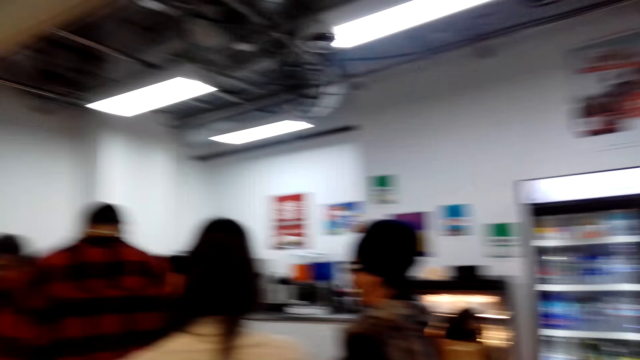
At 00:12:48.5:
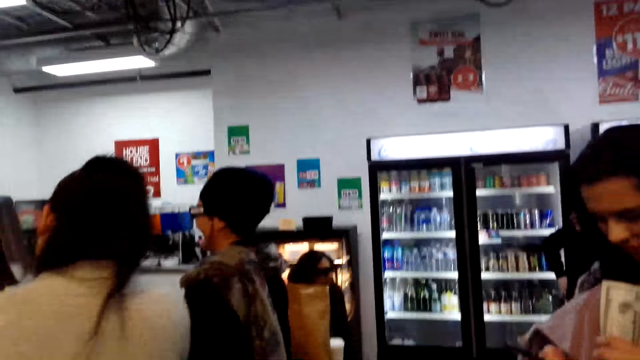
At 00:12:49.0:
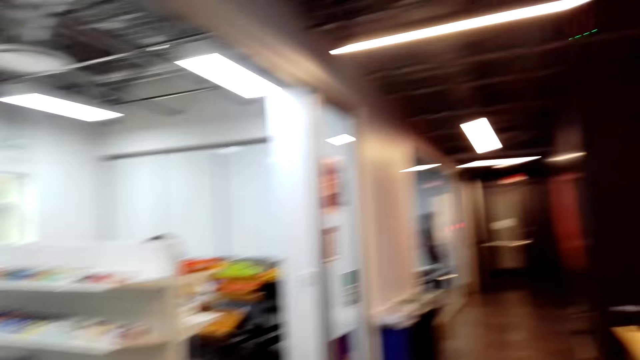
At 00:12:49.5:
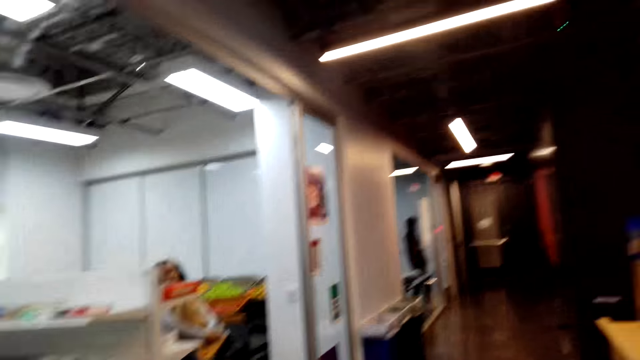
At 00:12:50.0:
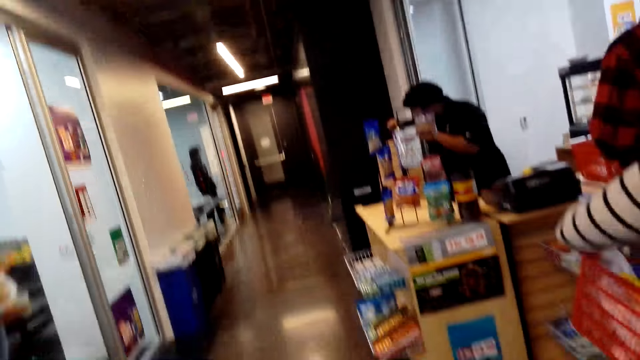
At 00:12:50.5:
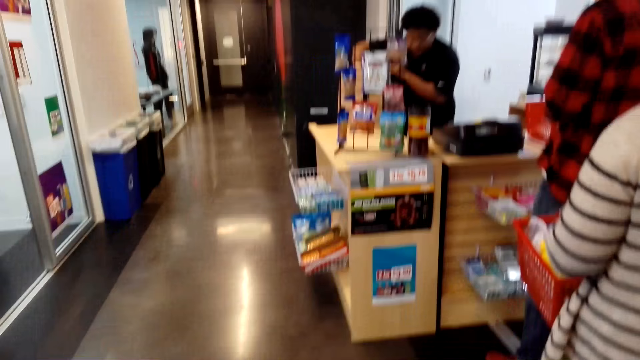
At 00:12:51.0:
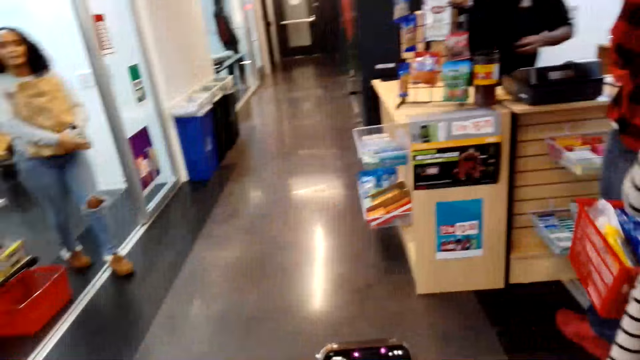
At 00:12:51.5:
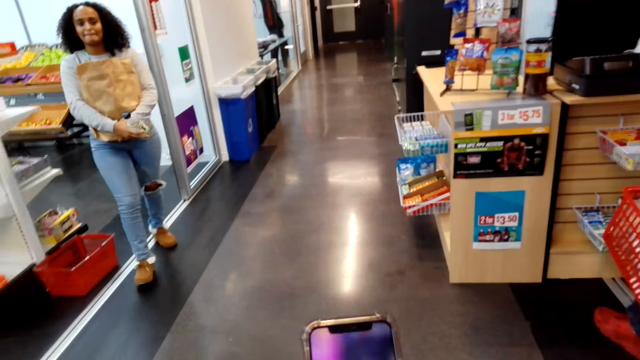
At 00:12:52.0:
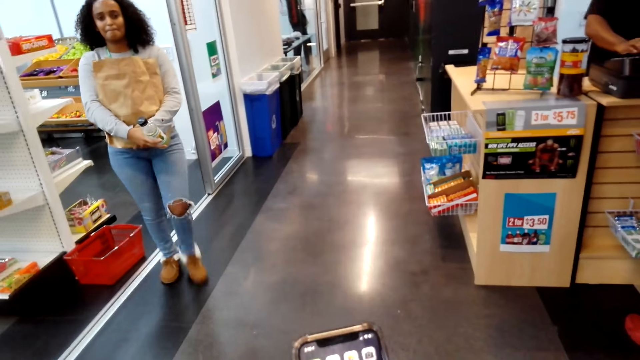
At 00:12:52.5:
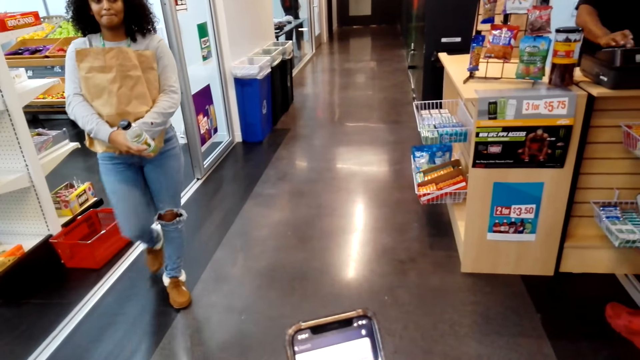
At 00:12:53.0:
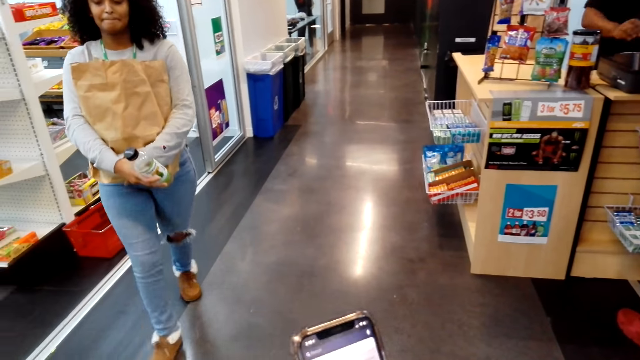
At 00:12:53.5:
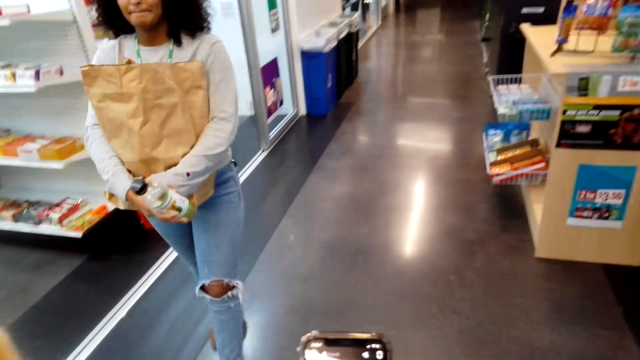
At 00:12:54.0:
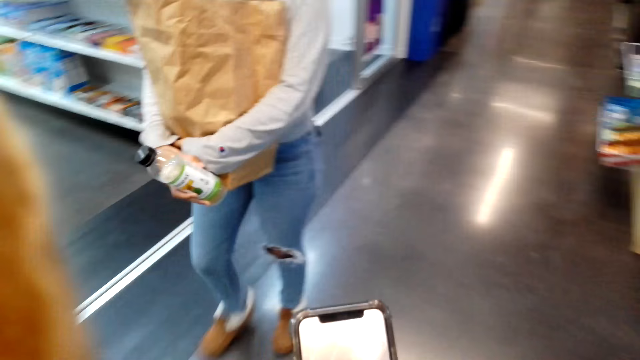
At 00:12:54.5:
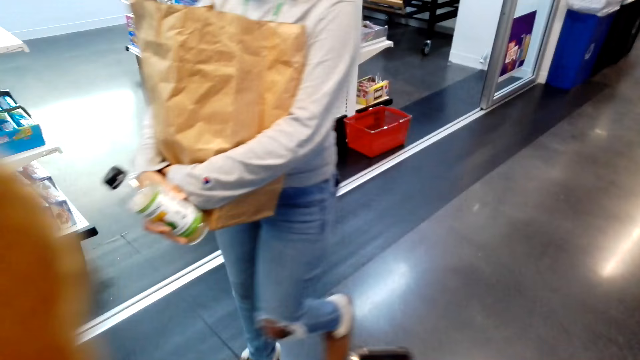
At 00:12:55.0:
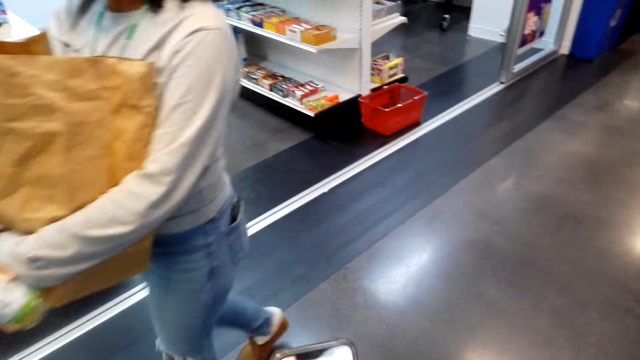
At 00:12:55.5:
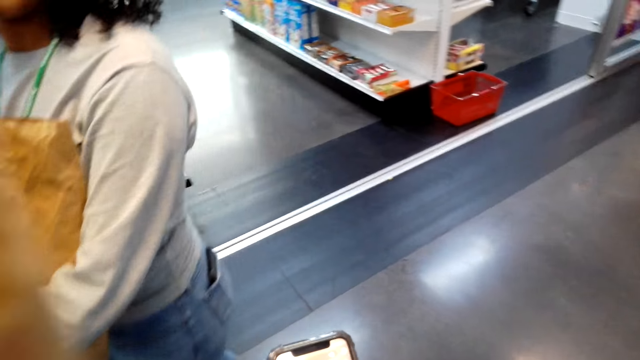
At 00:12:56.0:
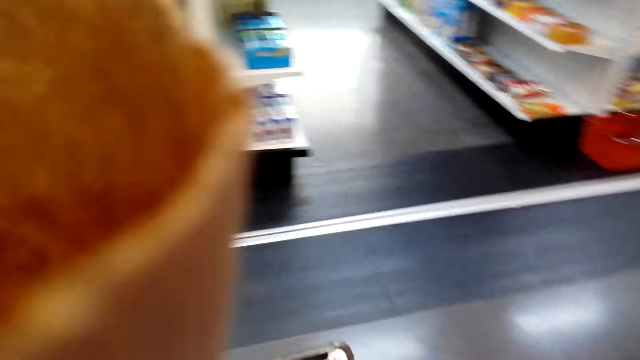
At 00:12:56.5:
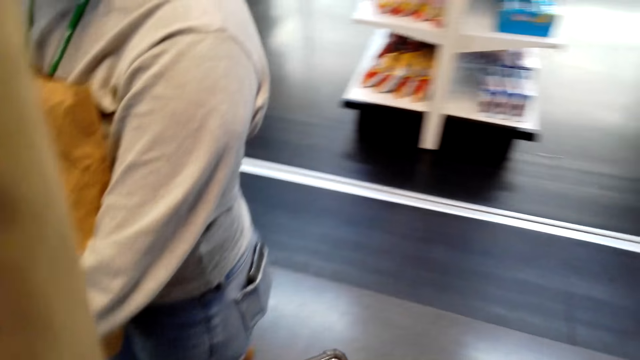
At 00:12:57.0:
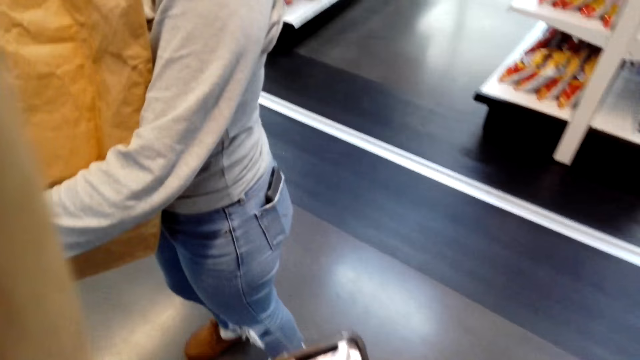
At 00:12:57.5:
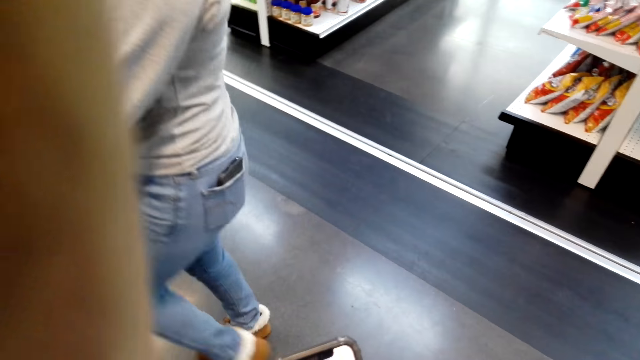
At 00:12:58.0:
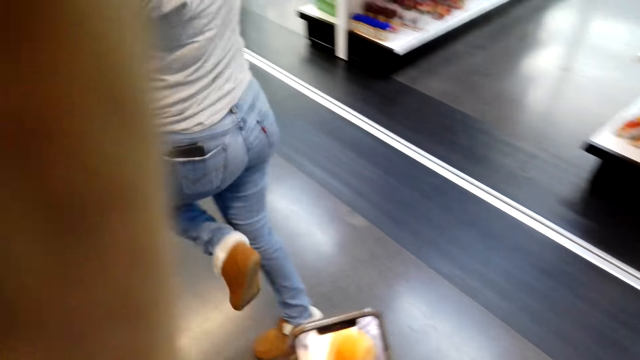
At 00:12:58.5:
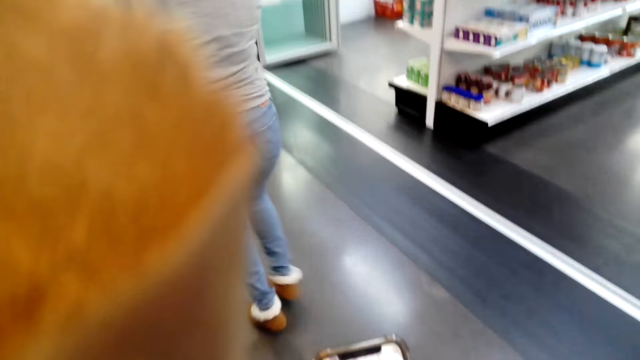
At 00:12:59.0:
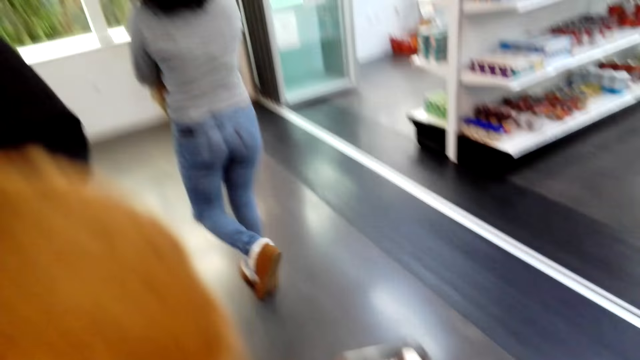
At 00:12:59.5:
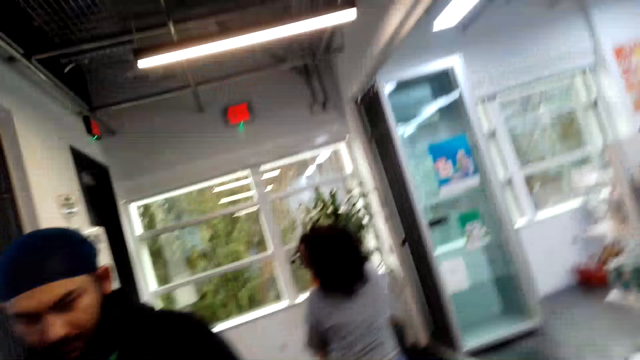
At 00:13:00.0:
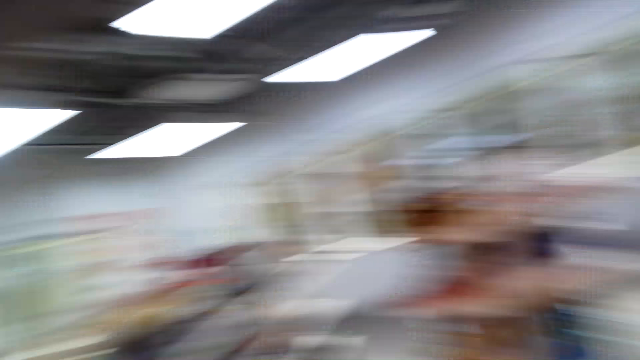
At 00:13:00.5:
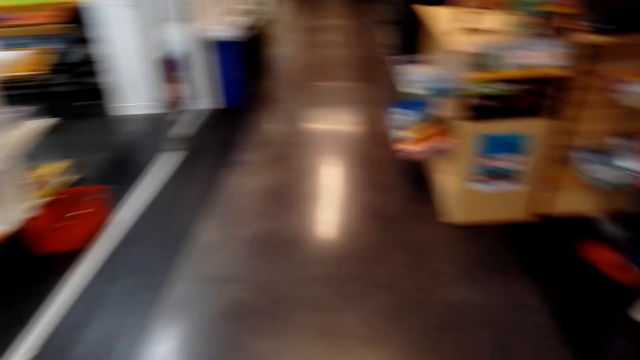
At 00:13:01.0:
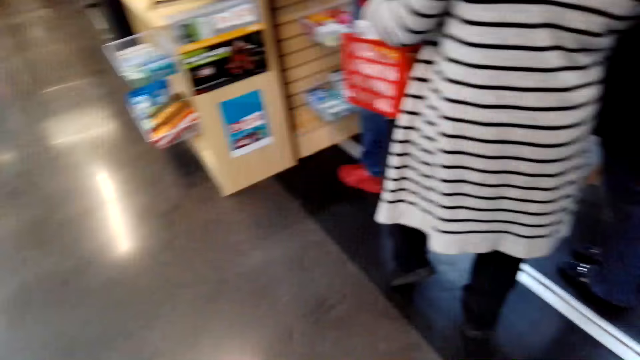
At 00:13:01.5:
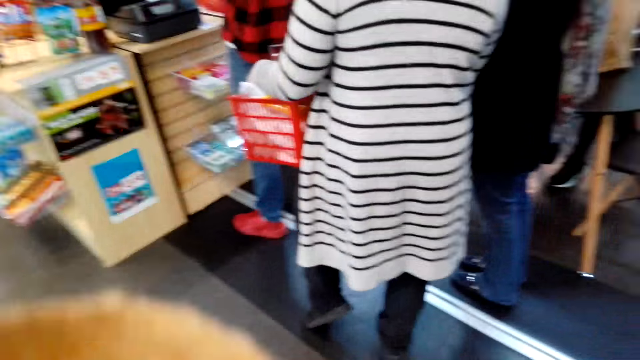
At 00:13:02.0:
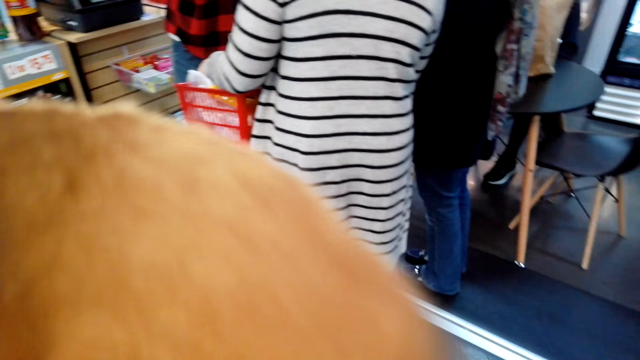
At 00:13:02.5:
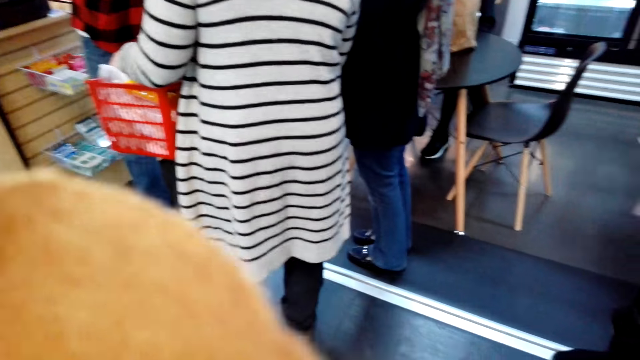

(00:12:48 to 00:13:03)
A lady walks around the shelves. The camera wearer operates the phone. He holds the phone with his hands. He looks around. He converses with the lady. He operates the phone. He looks around.

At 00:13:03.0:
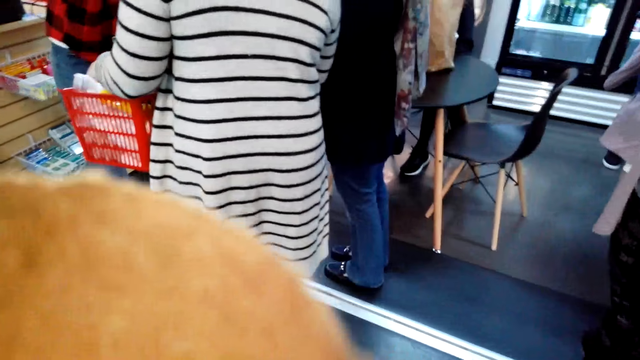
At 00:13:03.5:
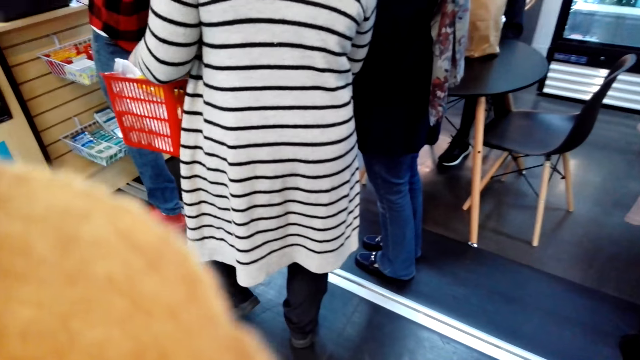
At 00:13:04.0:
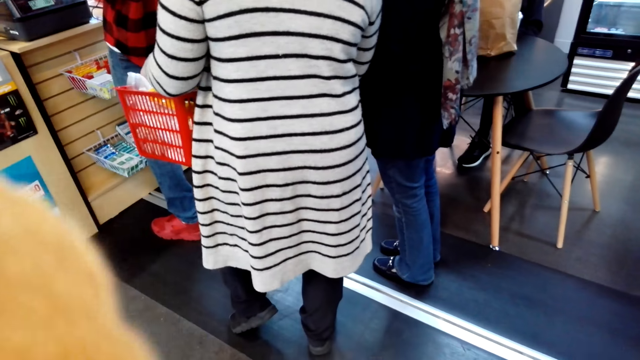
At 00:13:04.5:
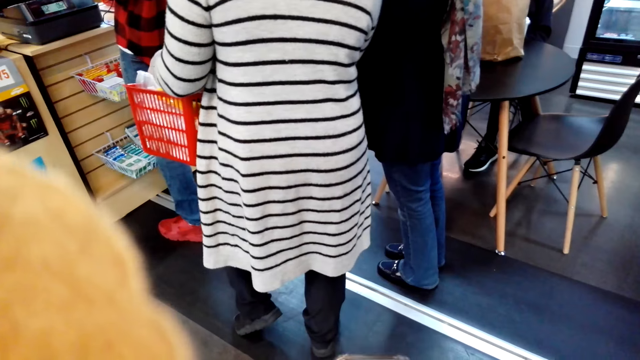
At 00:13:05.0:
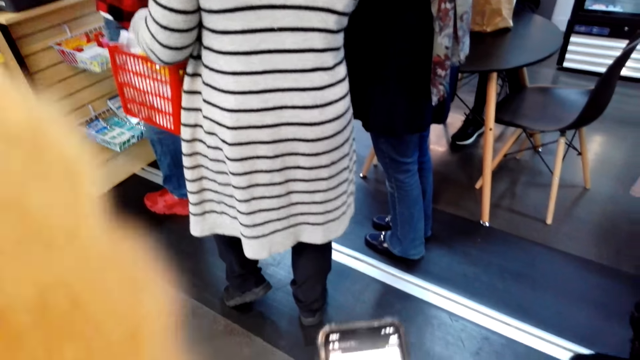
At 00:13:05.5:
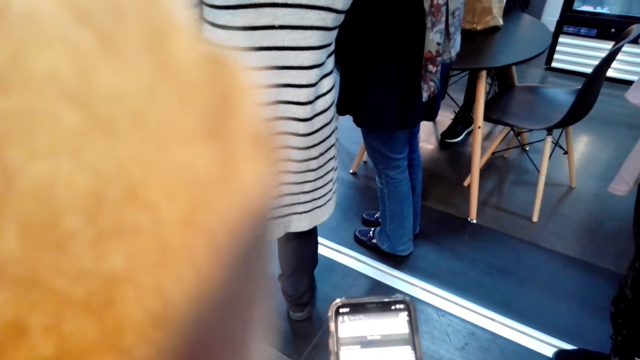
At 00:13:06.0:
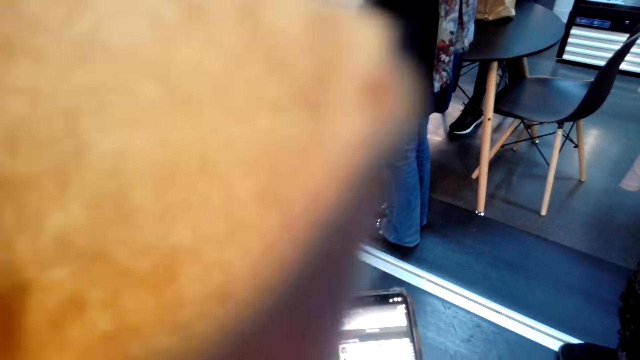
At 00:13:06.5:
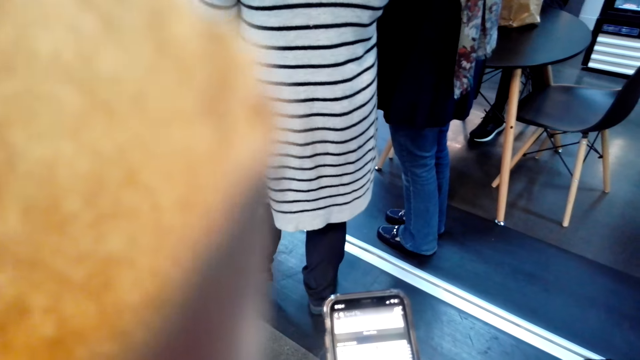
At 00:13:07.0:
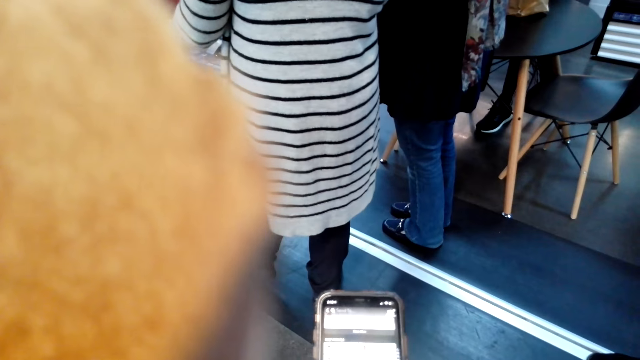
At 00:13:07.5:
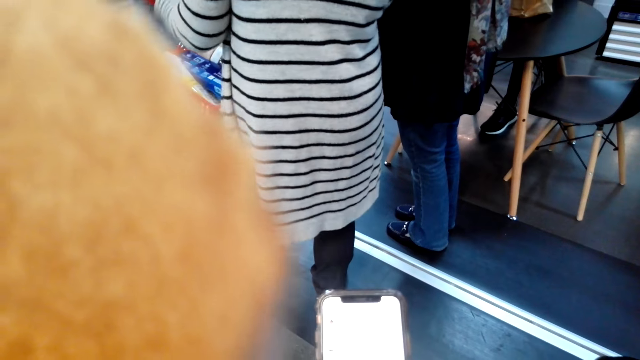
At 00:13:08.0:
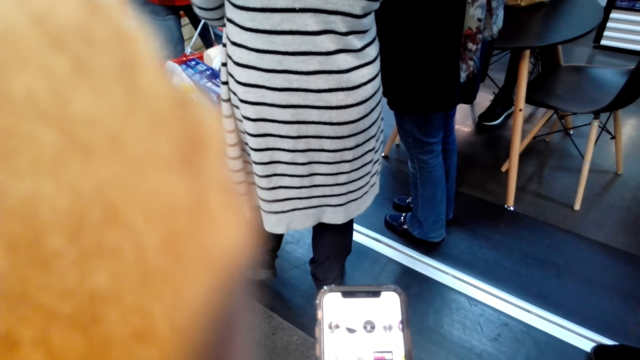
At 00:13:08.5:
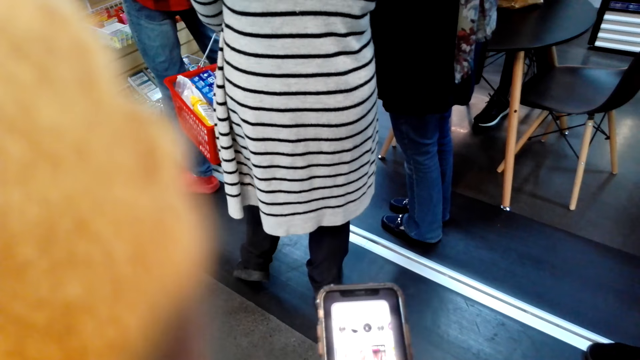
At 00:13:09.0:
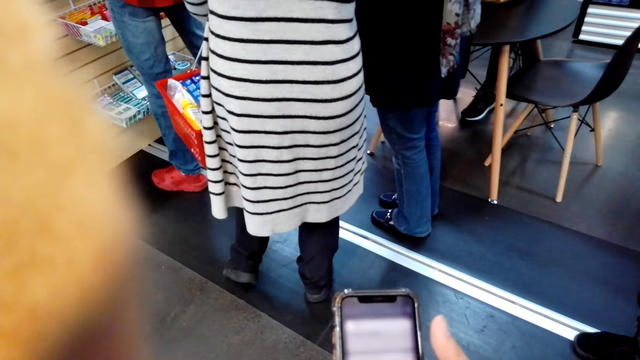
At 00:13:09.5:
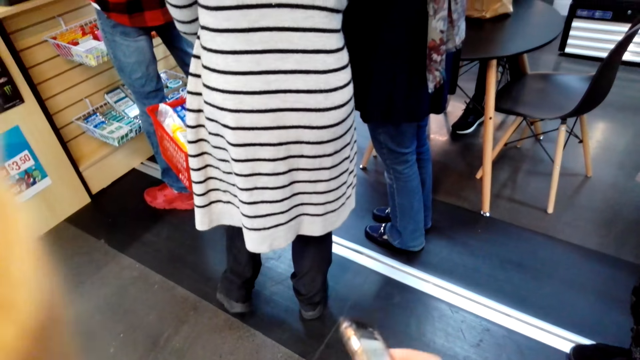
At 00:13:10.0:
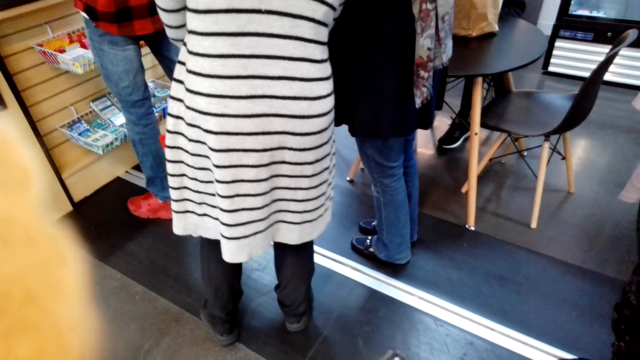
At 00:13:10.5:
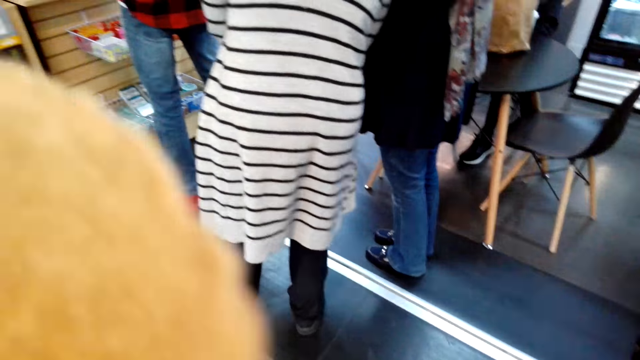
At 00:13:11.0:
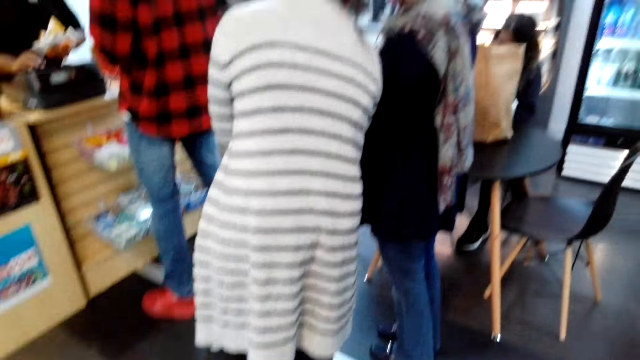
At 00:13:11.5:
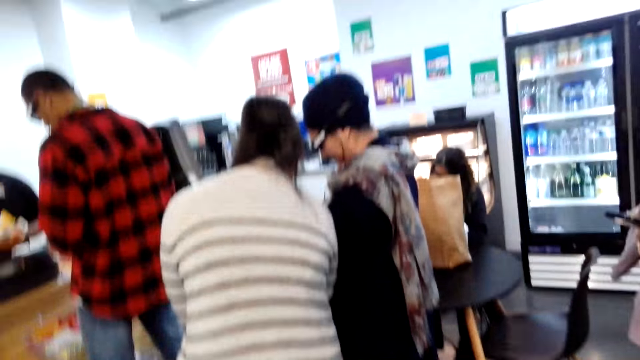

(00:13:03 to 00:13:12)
The camera wearer operates the phone. He touches the phone with his hands. He looks around.
